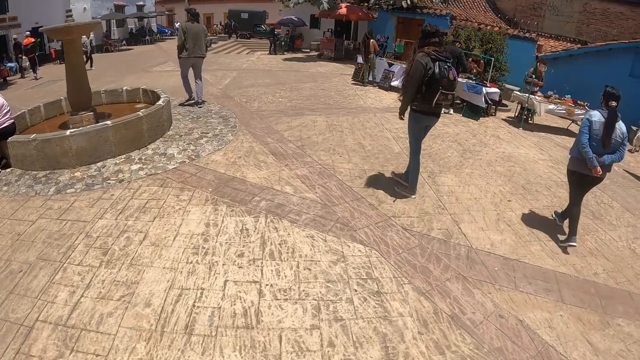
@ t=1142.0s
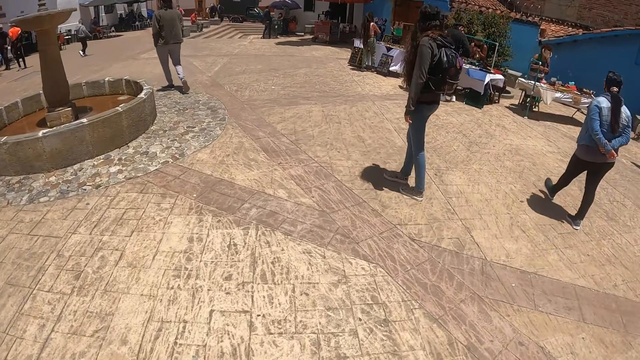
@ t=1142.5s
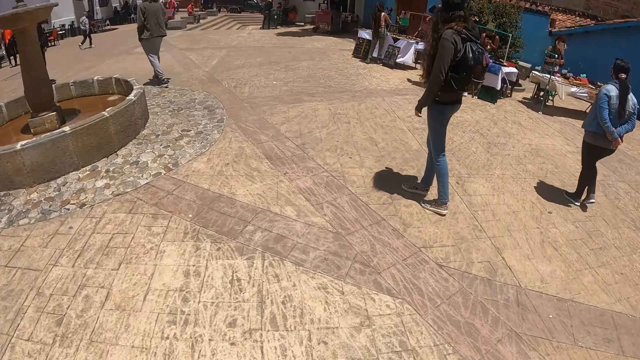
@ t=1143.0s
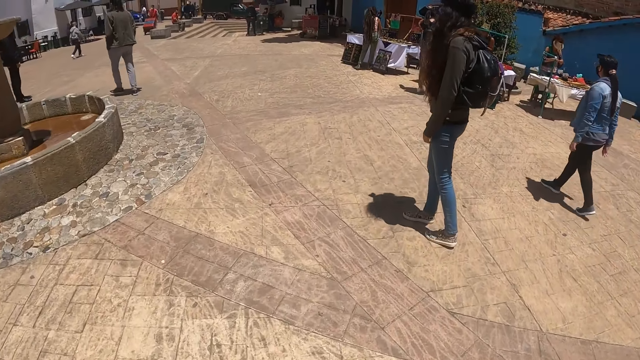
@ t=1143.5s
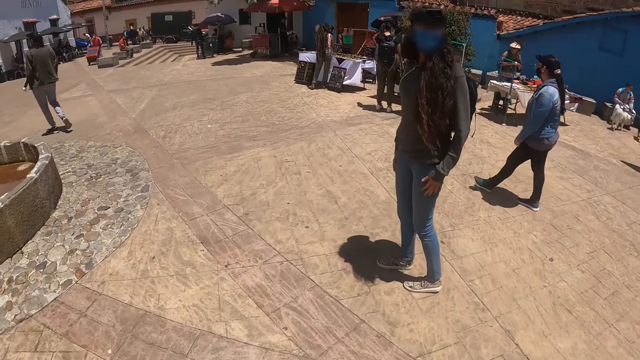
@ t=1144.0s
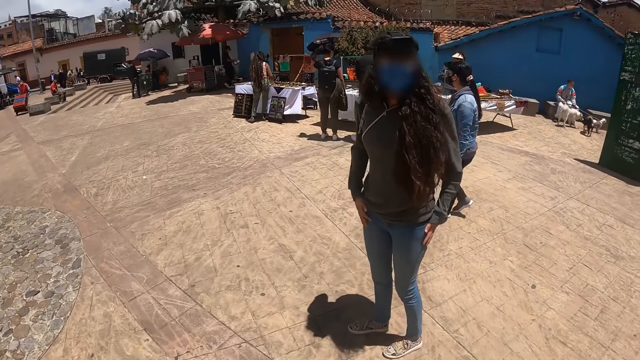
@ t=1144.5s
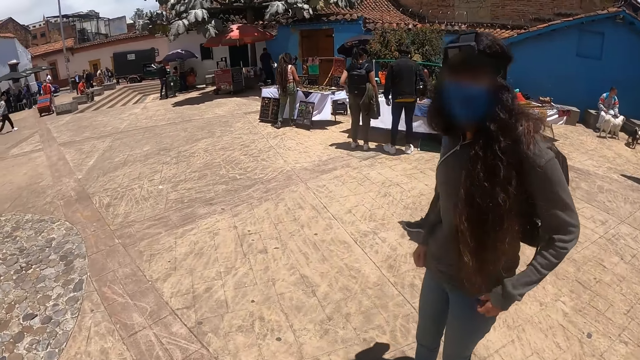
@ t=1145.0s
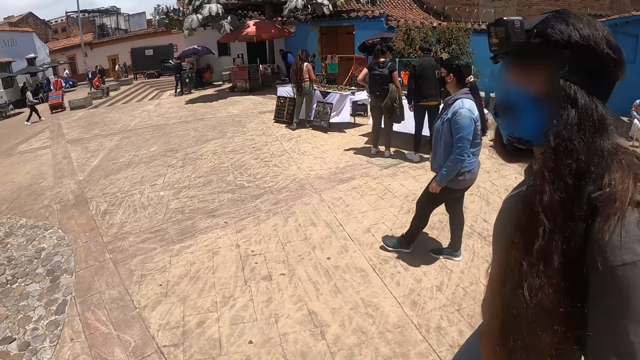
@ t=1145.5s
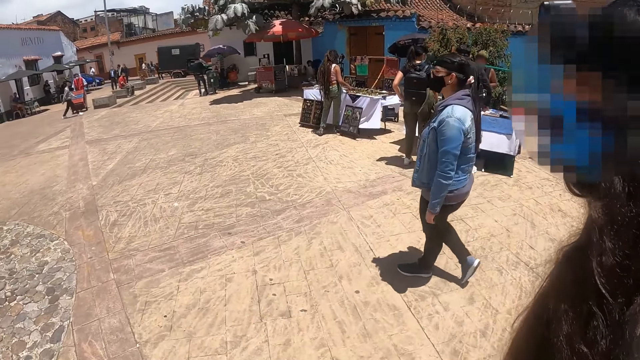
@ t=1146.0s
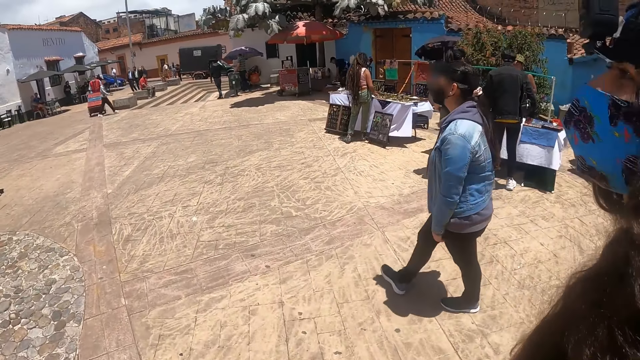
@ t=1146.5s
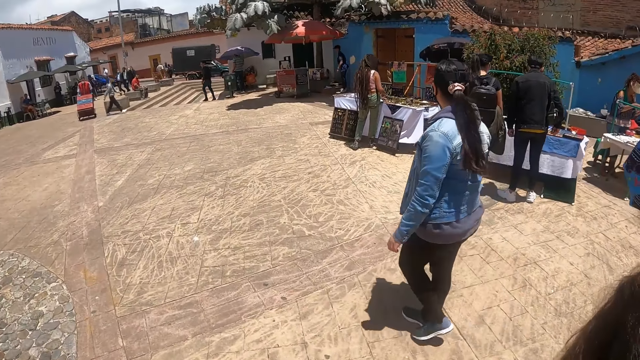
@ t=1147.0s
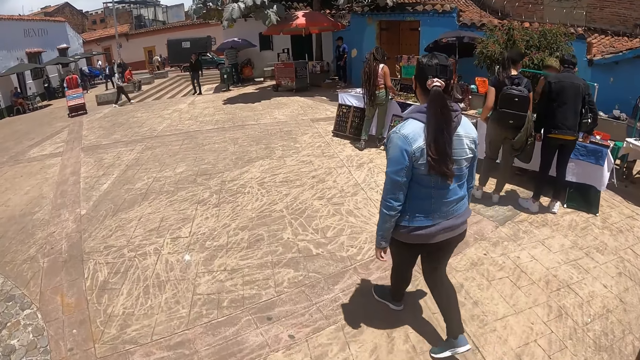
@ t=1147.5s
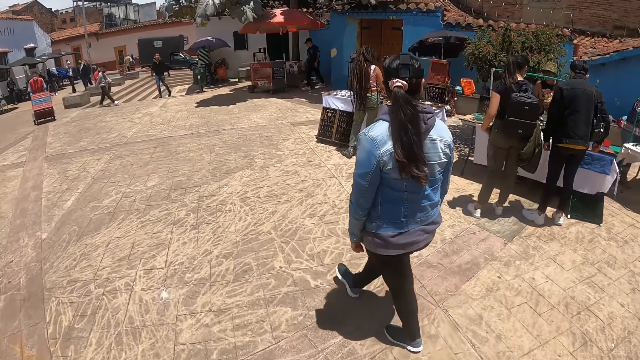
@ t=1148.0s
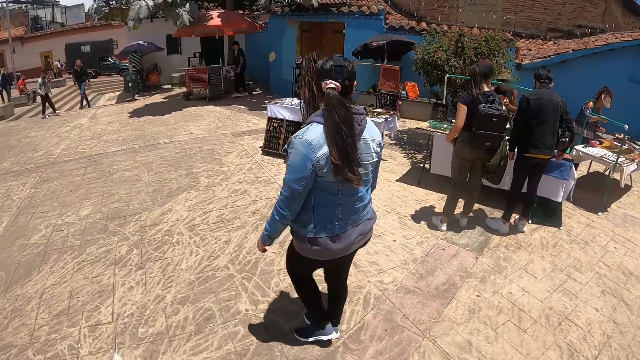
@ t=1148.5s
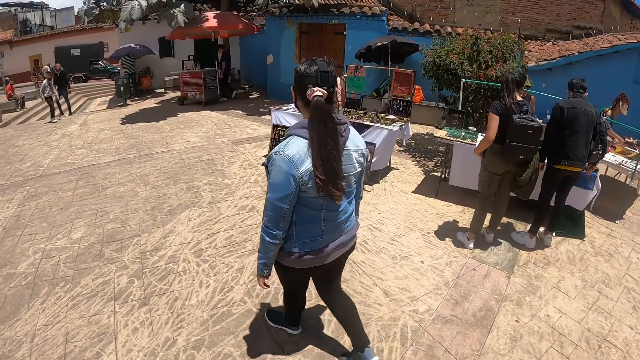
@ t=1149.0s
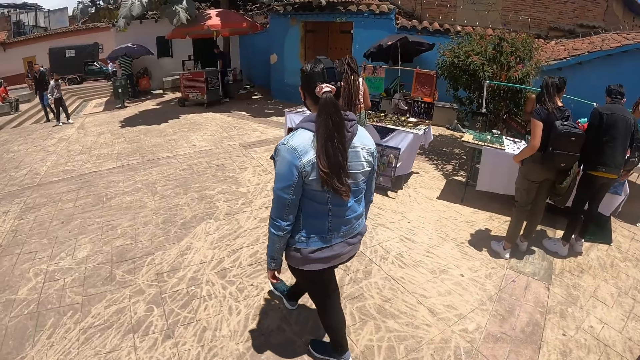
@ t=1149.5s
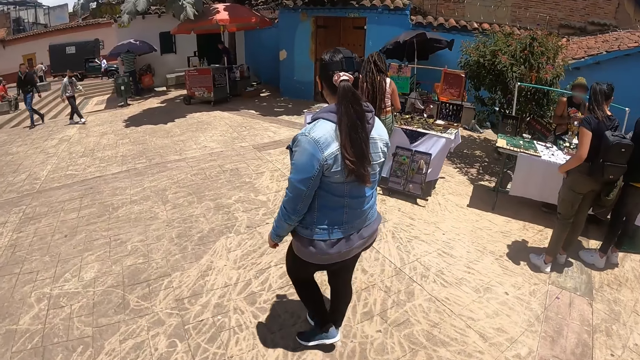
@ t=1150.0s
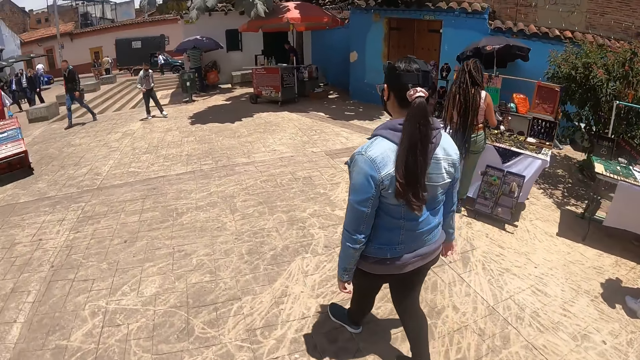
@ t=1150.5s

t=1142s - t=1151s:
The camera wearer looks around.

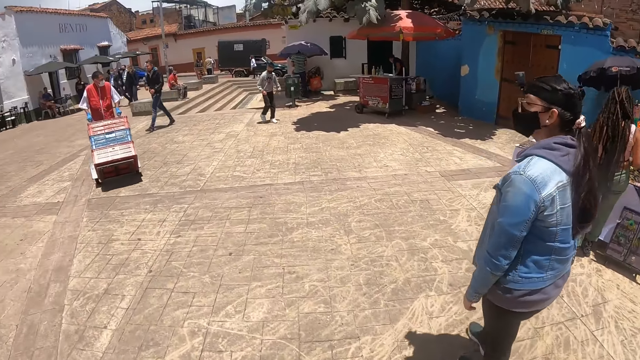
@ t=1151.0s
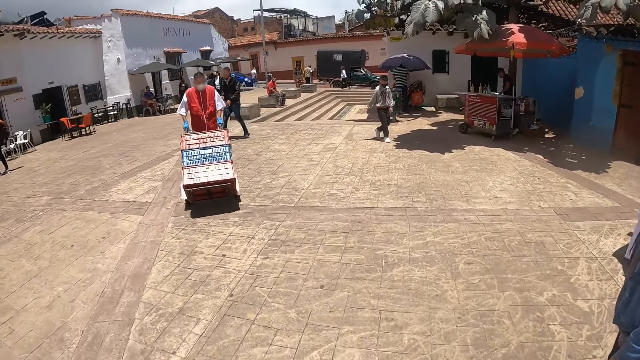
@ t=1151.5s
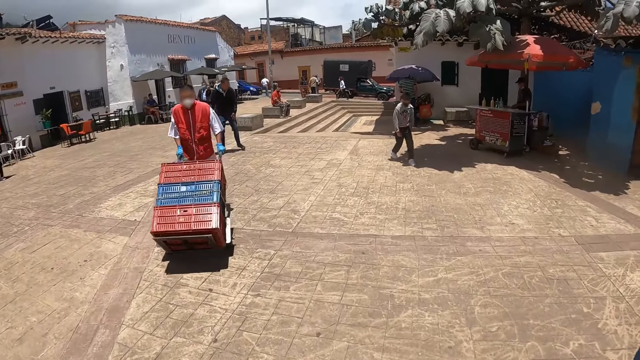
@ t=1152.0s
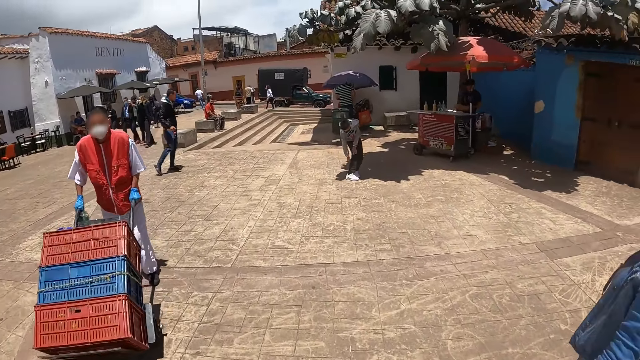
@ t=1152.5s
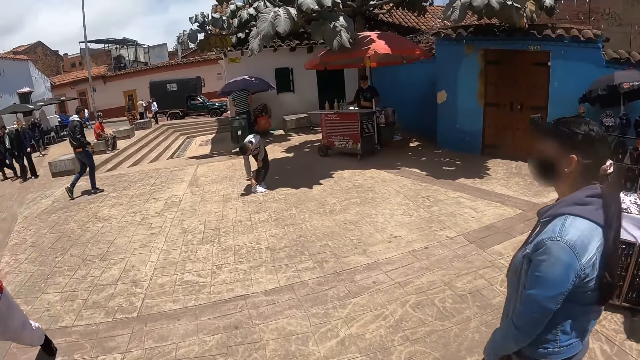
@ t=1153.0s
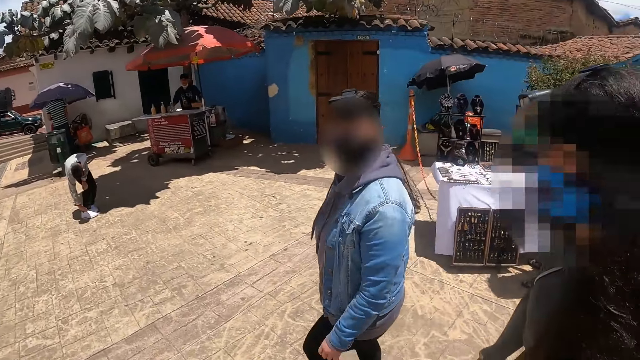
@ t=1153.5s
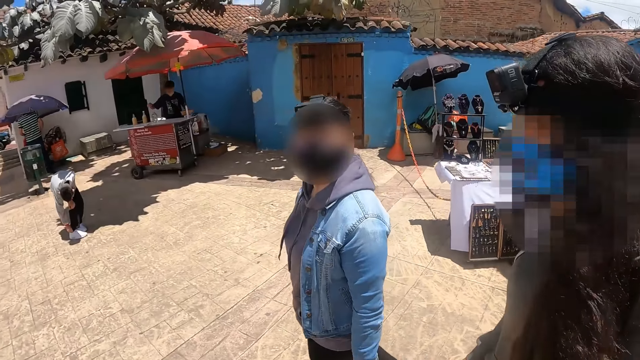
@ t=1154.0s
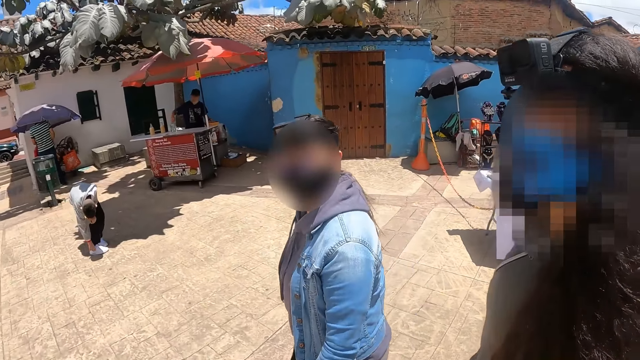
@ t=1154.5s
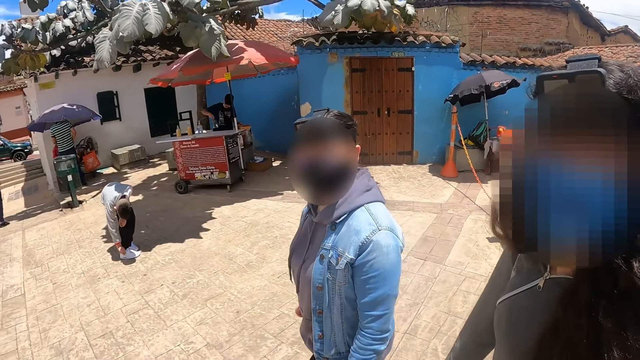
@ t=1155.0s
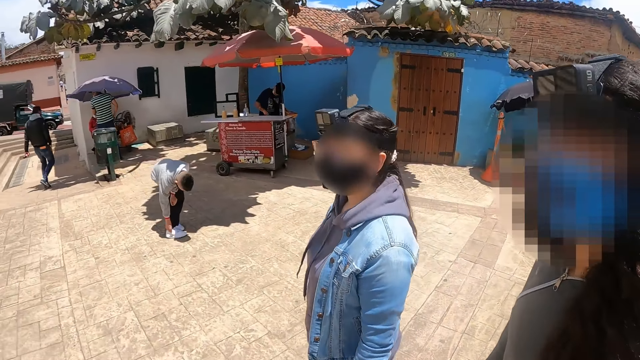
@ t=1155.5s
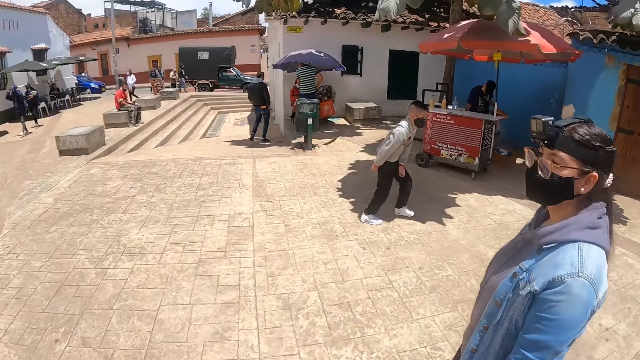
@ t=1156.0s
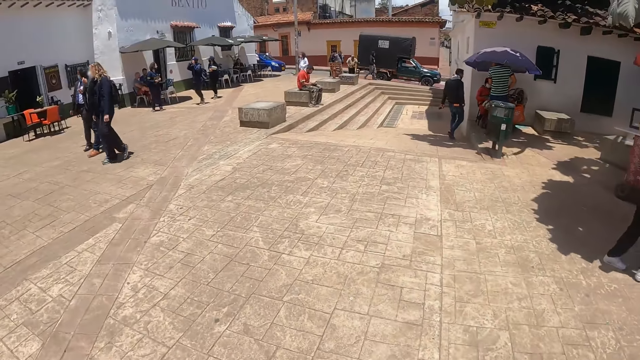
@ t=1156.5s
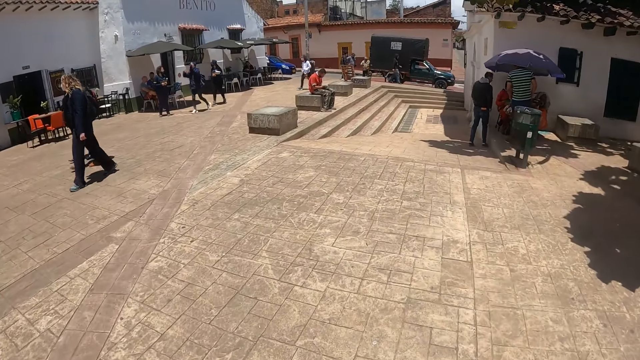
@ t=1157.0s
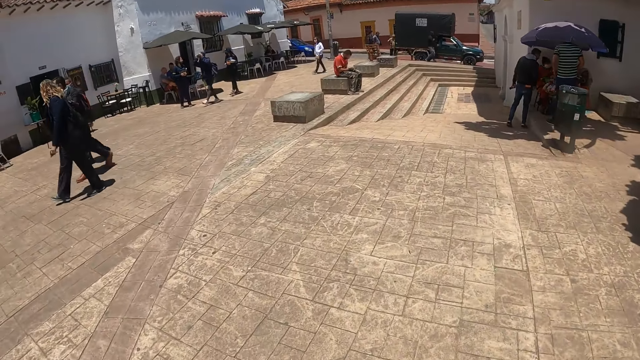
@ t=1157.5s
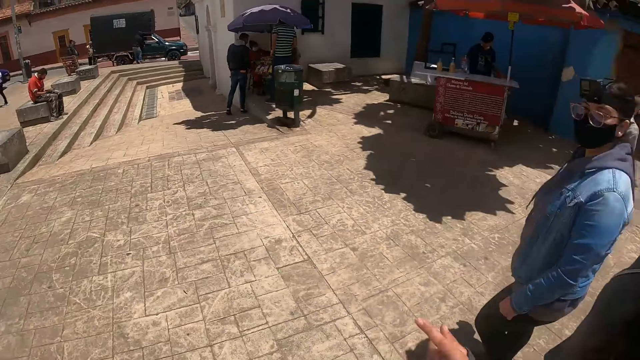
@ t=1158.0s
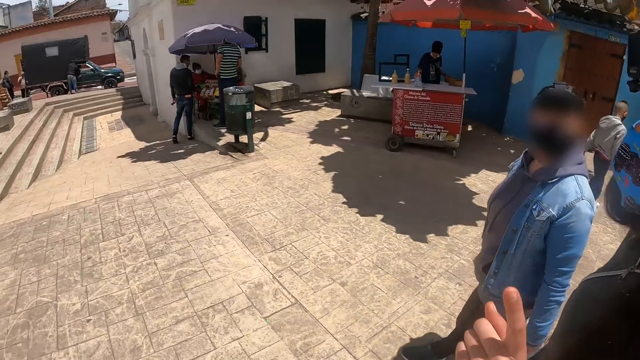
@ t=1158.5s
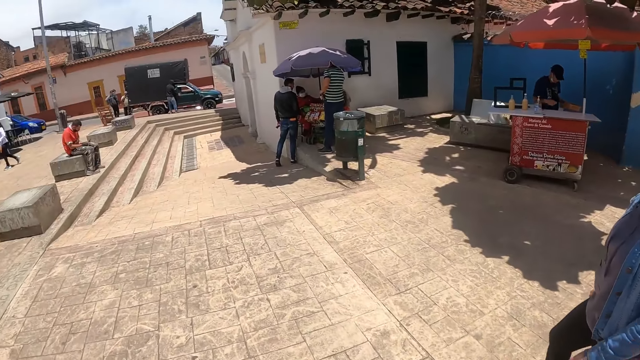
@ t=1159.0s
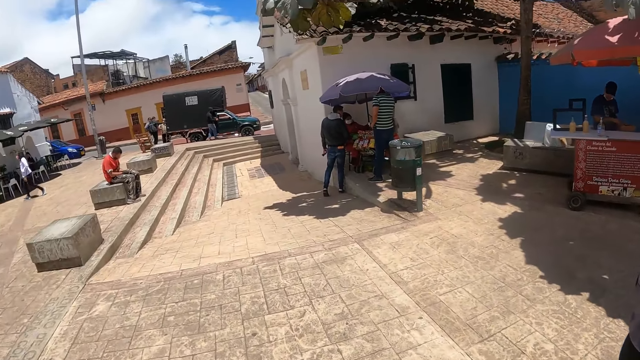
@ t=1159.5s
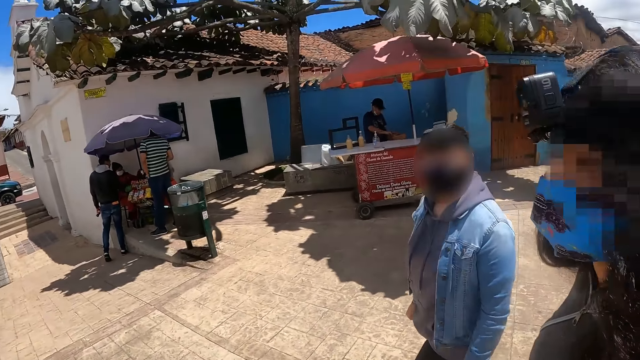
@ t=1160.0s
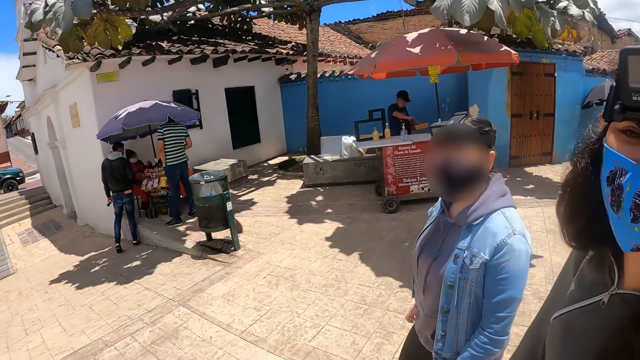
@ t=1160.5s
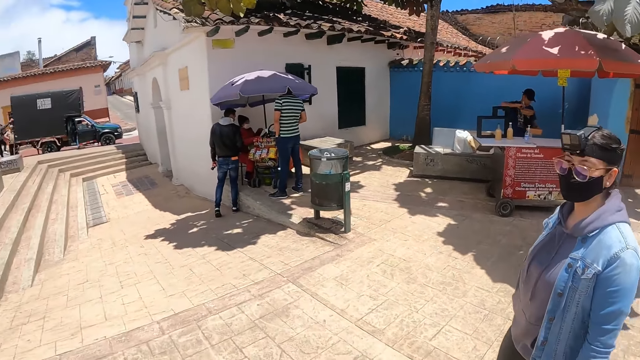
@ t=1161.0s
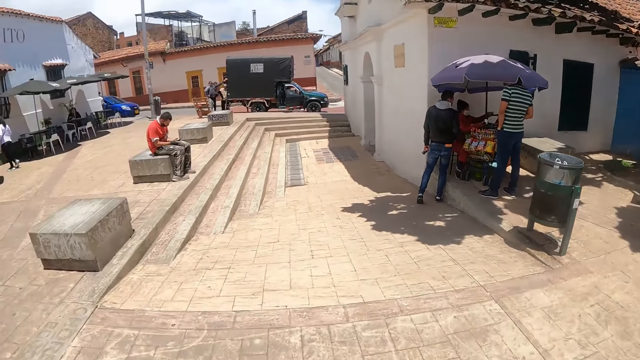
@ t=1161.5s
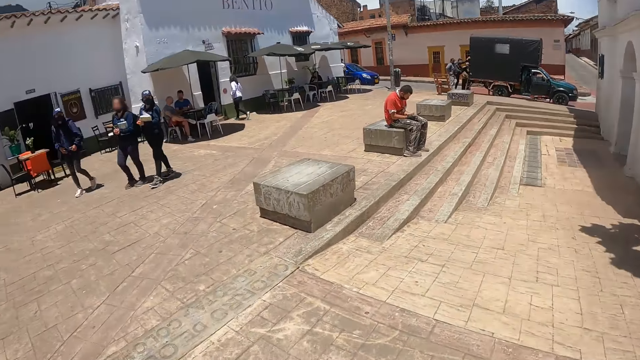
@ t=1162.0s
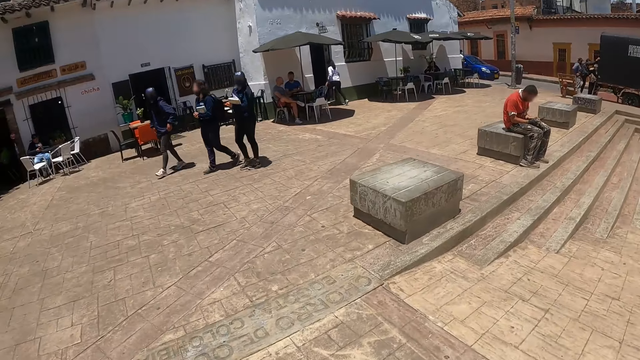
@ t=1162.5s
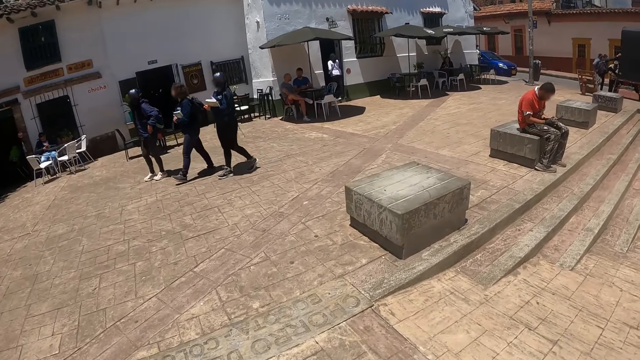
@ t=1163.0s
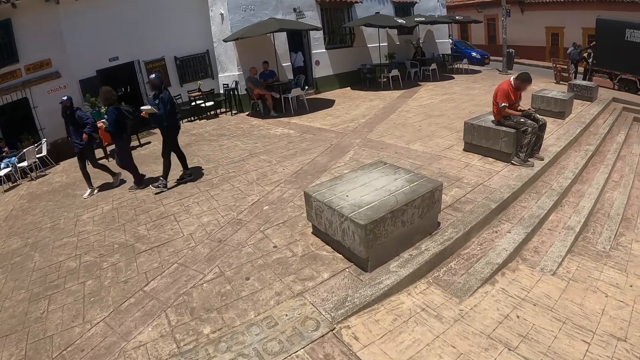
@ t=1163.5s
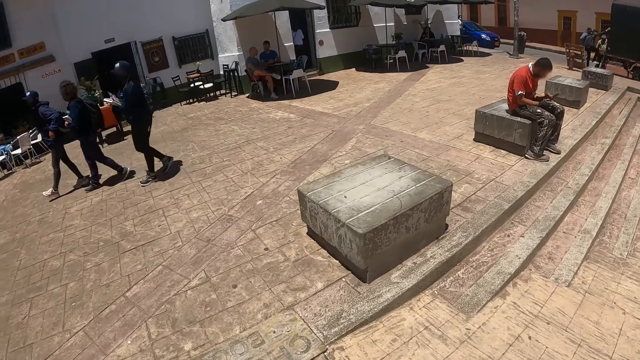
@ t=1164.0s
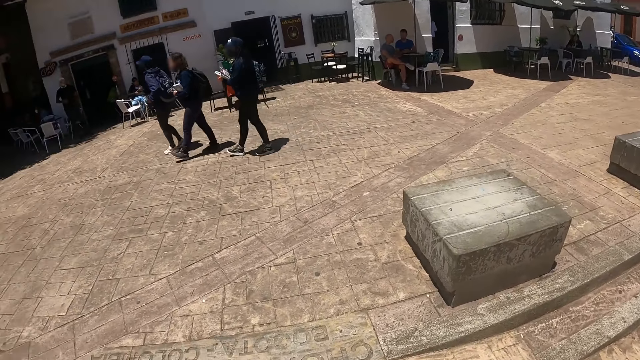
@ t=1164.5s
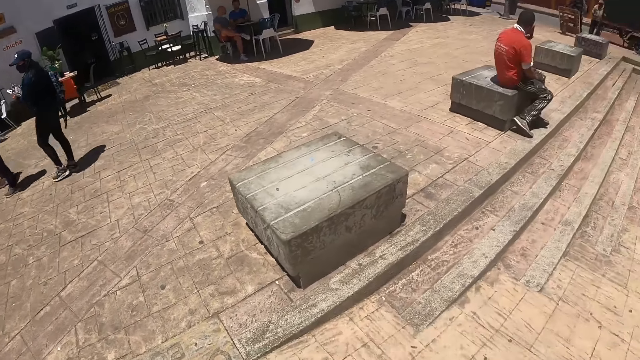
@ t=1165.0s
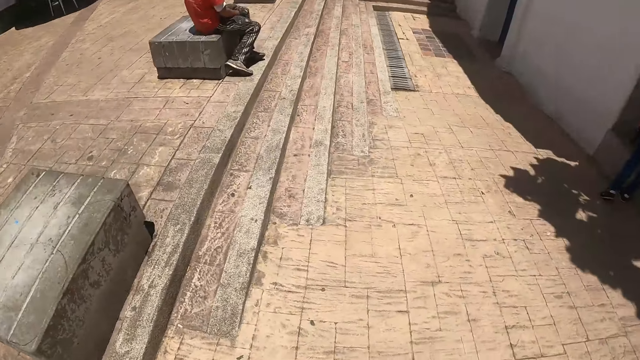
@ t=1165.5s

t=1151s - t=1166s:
The camera wearer looks at a woman and another woman. They interact with the other woman. They interact with a third woman. They walk on the pavement. They look around. The other woman points a finger ahead. The camera wearer walks on the pavement. They look at the first woman and the other woman. They walk on the pavement. They look around.
